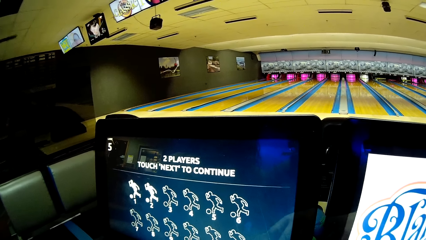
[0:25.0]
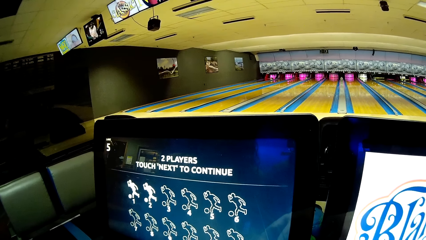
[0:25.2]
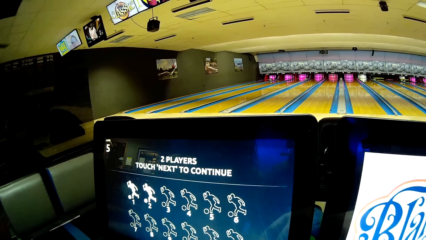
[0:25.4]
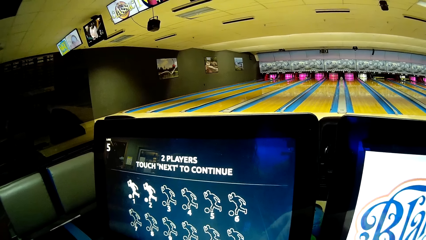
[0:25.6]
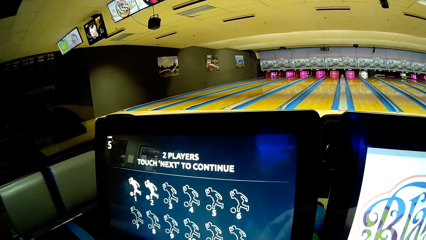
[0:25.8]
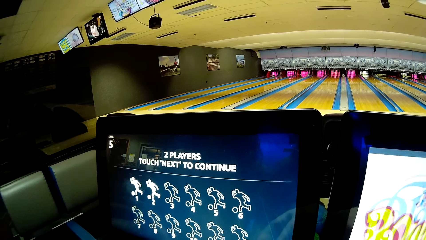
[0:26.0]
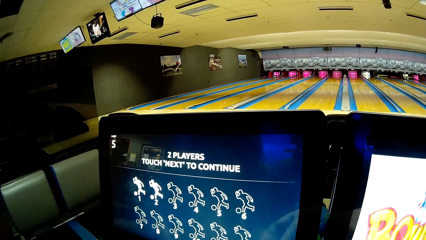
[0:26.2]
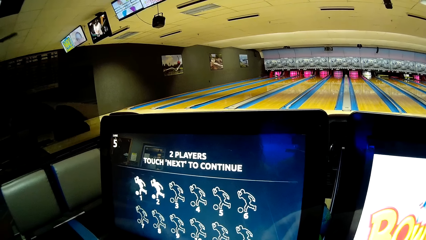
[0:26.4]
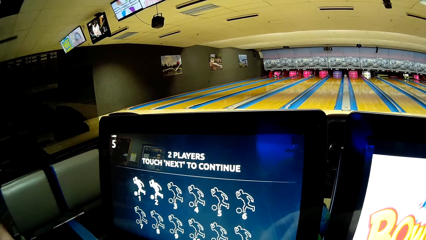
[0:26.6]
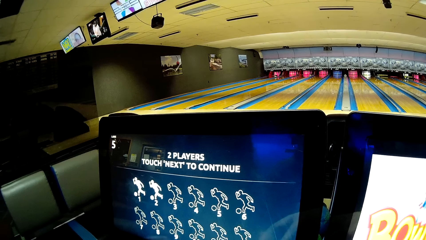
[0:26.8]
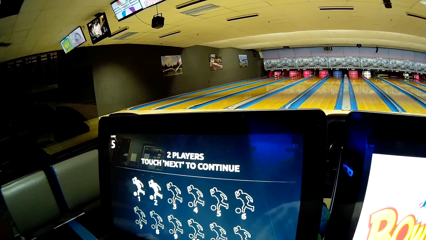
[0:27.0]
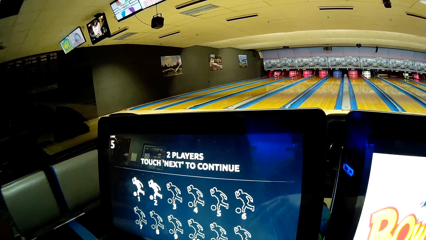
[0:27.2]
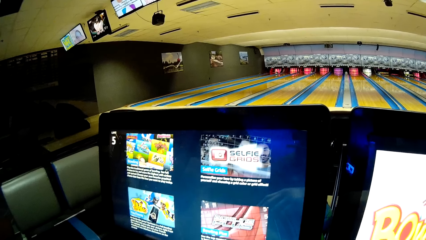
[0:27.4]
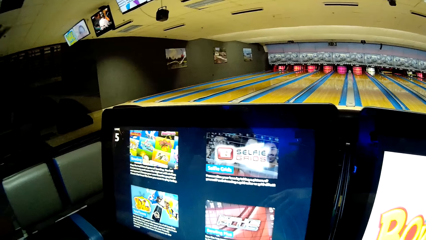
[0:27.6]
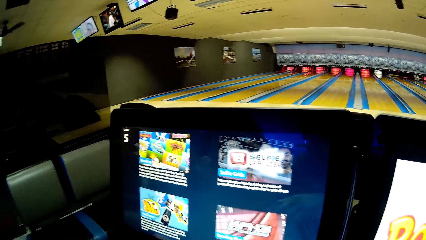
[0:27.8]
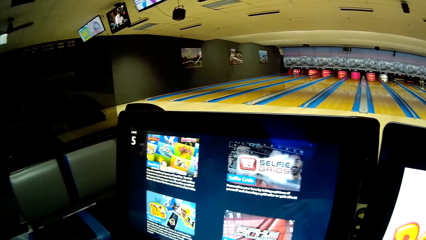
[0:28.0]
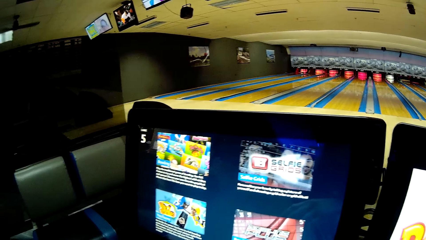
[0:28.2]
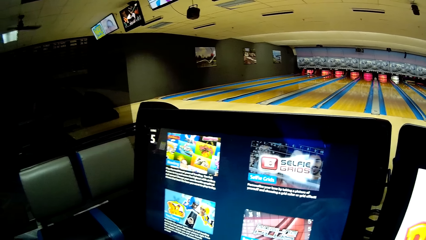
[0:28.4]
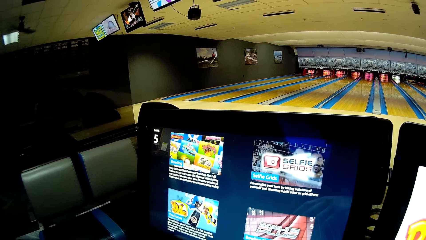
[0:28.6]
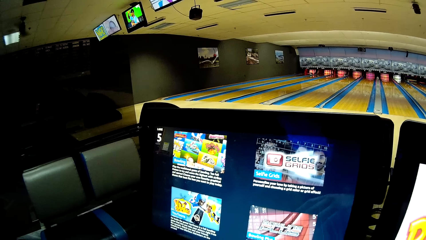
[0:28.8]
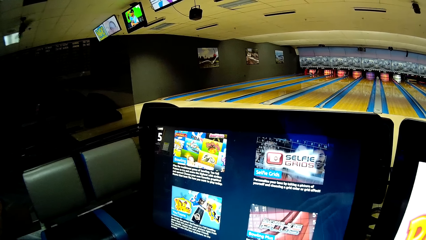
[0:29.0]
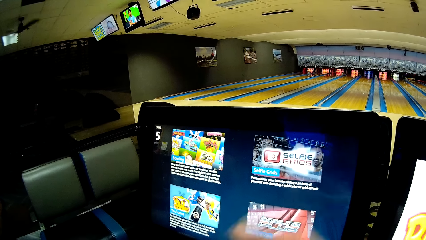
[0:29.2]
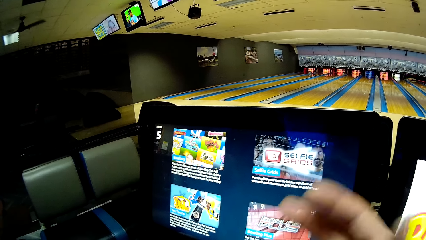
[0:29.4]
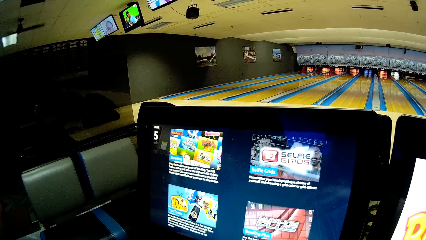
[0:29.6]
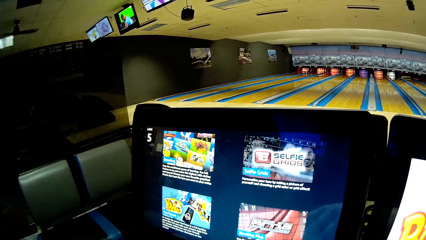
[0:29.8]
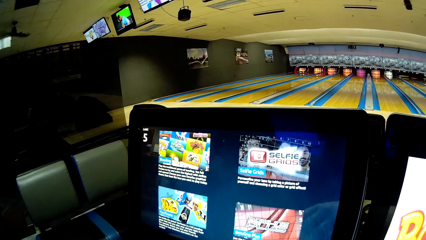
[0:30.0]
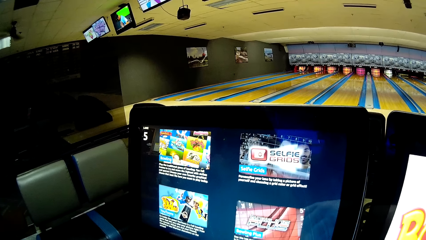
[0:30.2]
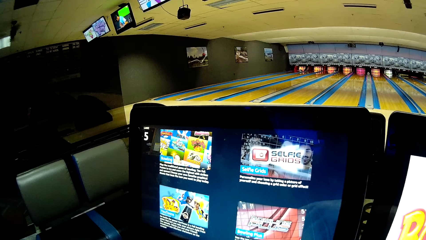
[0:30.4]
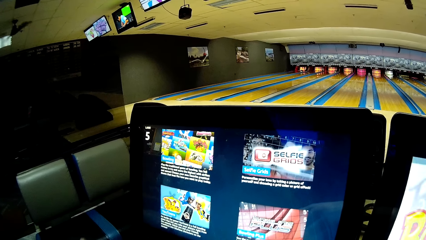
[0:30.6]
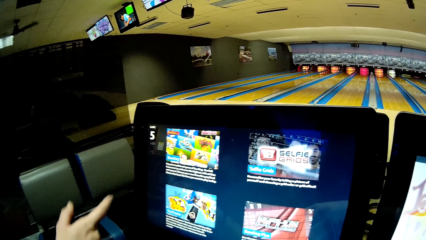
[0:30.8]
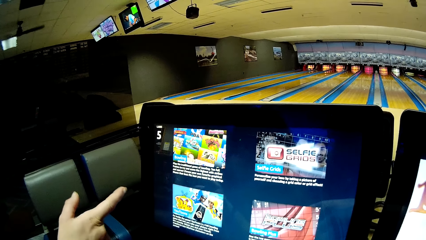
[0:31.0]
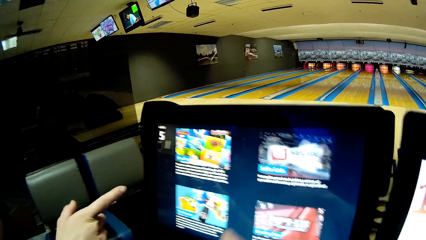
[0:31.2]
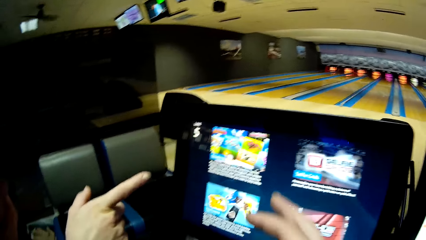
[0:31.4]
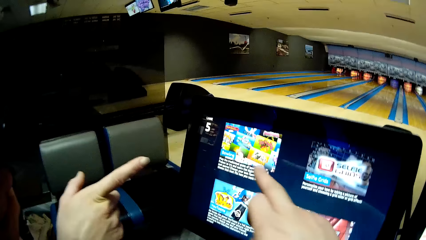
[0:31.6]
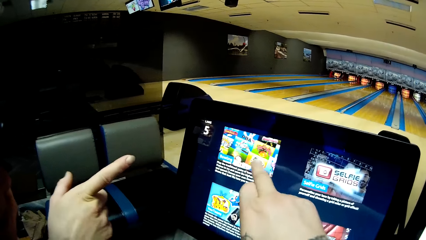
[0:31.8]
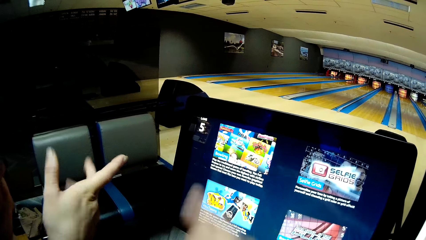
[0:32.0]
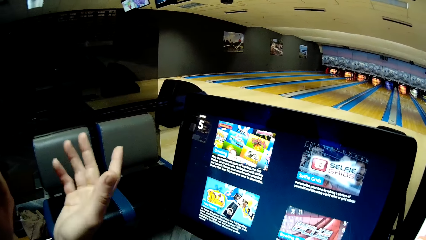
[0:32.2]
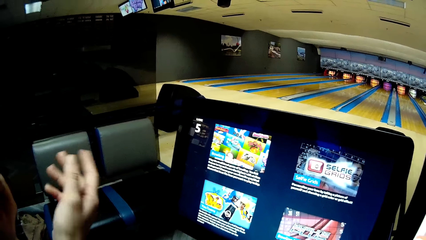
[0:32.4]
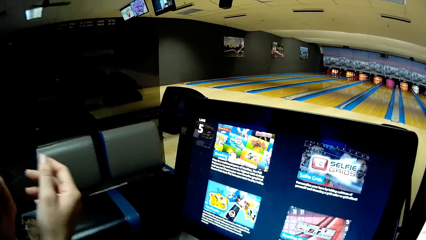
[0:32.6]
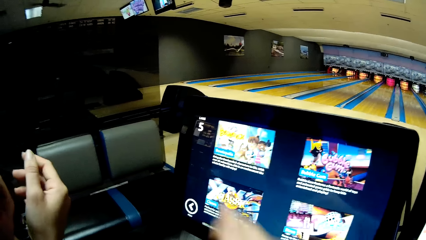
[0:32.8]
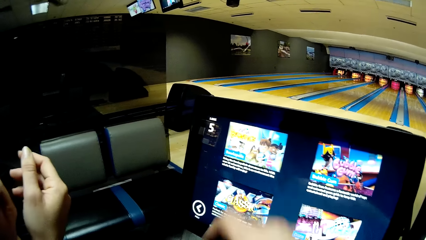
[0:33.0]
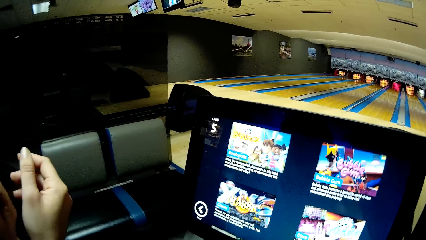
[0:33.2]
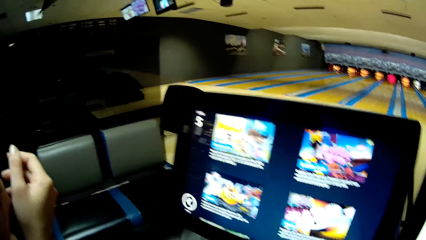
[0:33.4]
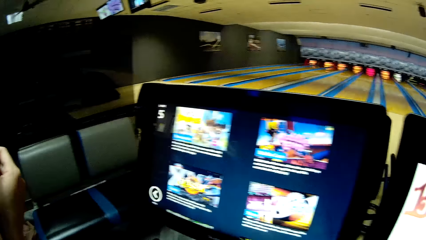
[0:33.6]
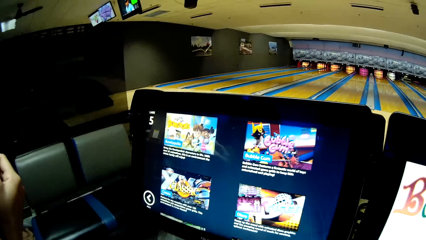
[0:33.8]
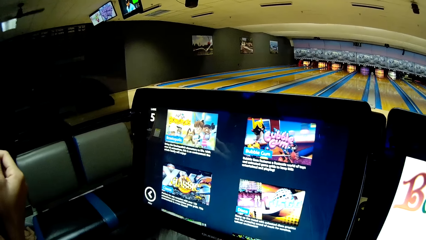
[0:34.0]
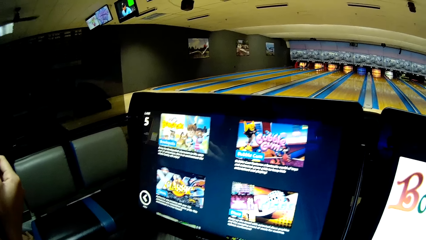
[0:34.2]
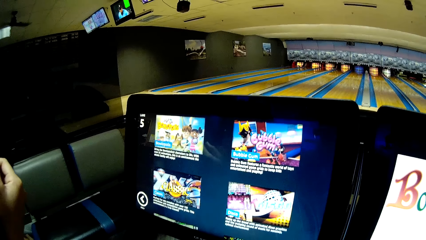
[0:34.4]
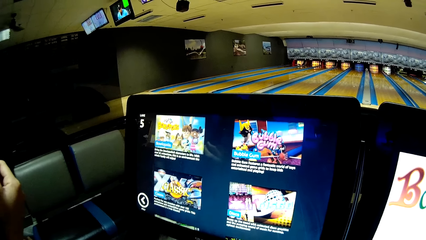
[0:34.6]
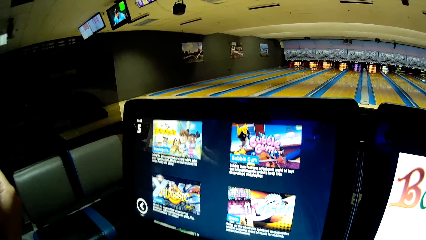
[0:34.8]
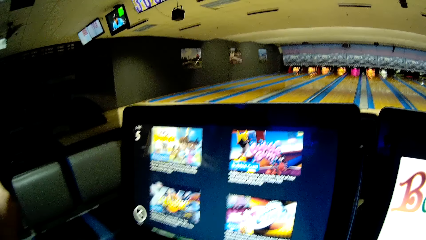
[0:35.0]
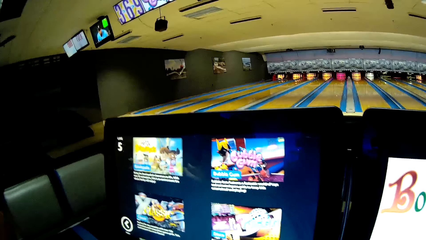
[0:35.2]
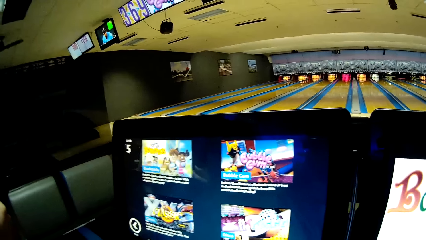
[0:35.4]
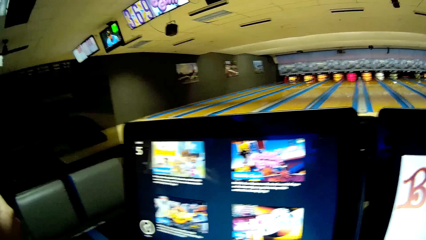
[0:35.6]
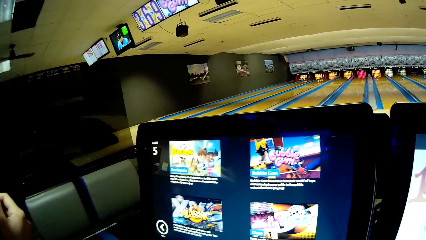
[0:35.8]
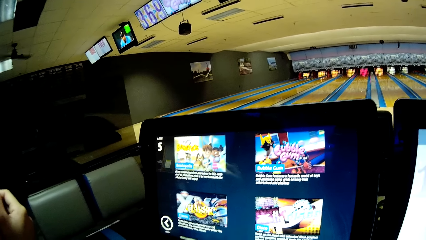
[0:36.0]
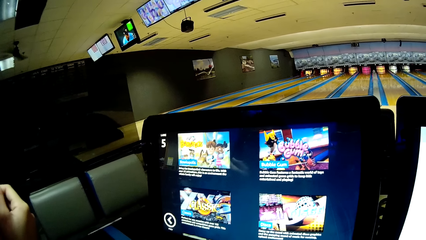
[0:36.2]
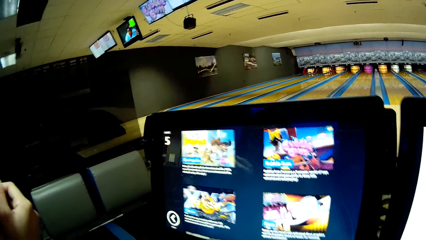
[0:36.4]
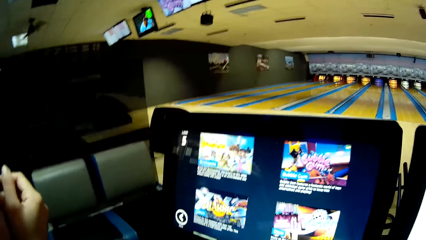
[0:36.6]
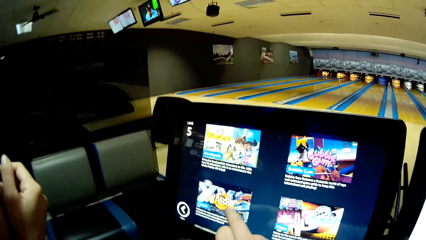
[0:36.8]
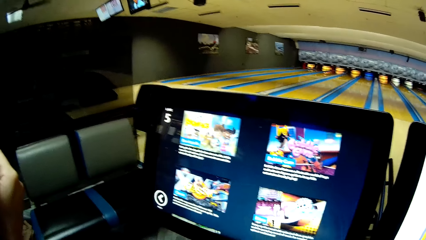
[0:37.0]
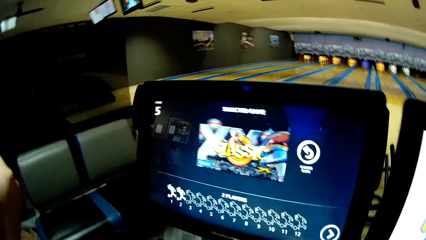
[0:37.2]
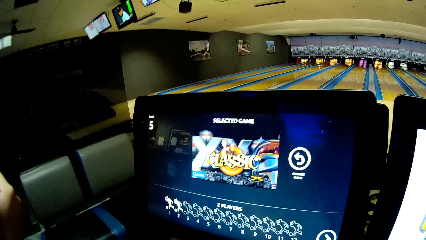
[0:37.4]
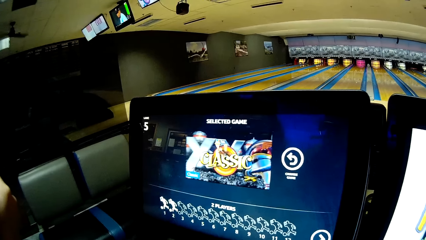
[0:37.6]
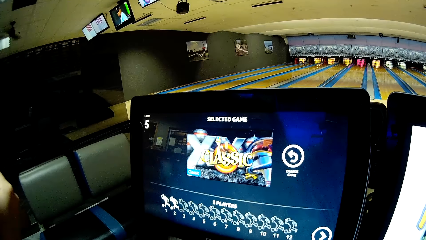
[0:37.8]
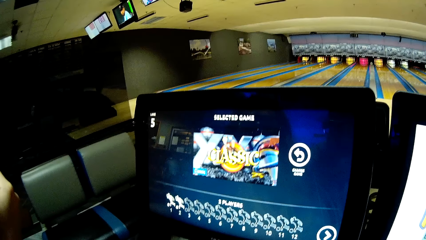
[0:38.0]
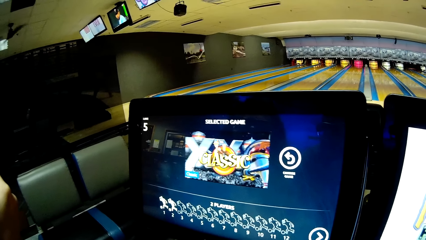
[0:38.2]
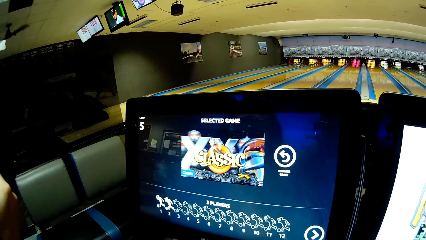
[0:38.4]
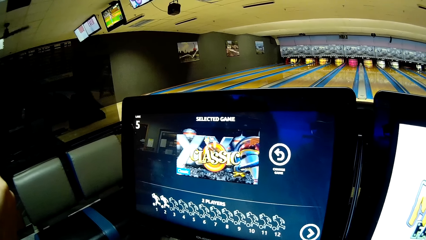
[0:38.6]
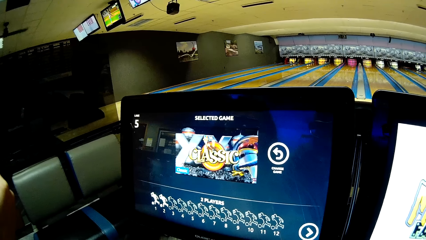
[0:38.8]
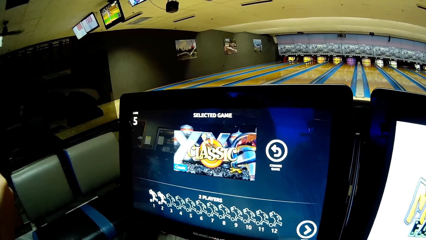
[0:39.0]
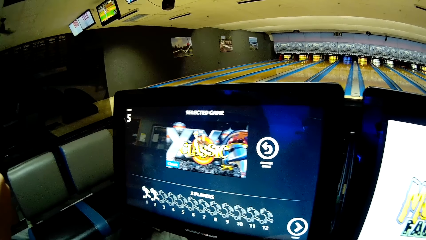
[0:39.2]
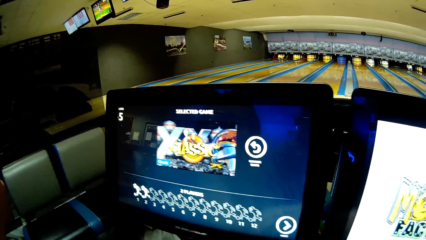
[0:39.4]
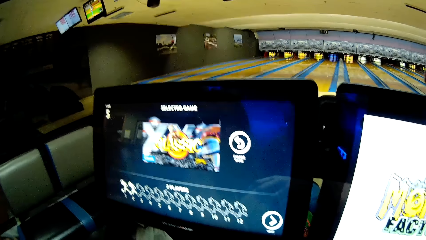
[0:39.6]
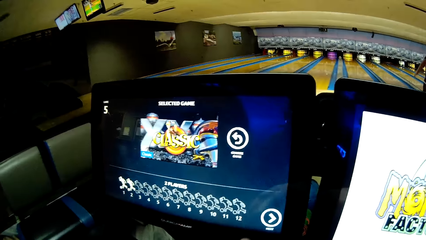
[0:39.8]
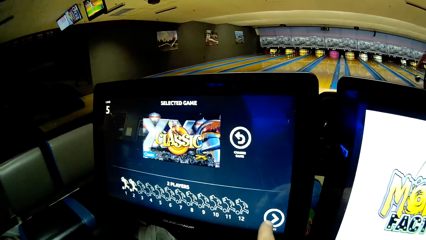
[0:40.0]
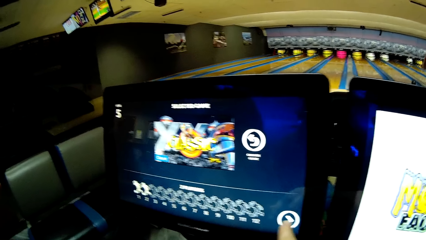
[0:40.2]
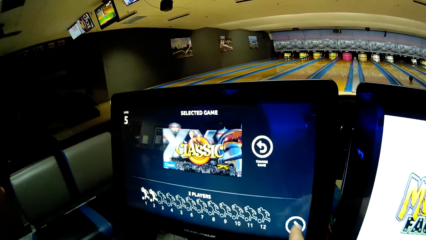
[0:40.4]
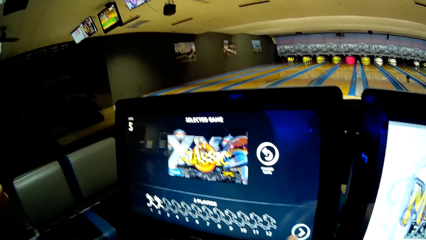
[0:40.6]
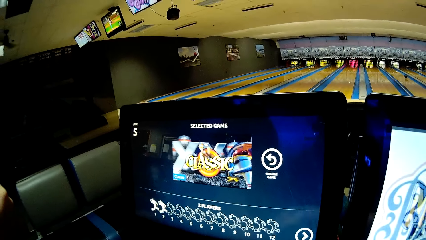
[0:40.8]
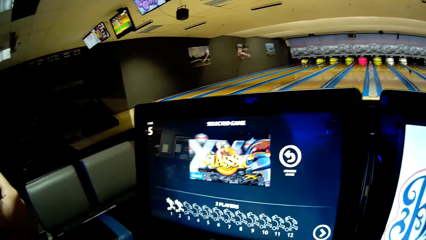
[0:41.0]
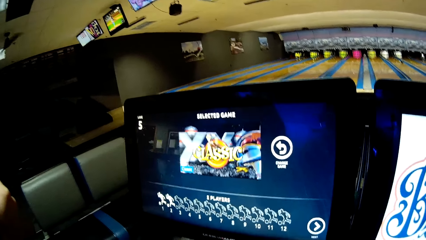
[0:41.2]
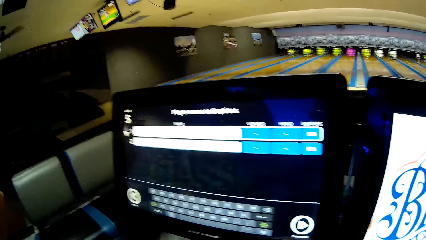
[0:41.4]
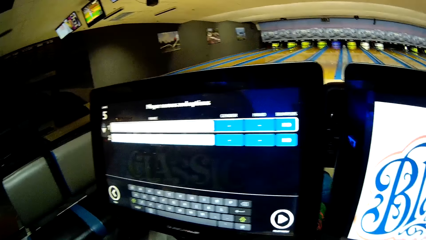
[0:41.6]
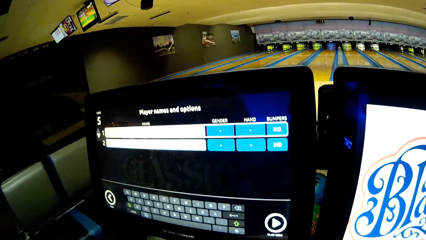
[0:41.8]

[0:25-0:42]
The camera wearer moves his hand. A lady points at the computer screen. She looks at the screen. The camera wearer points at the screen. The lady stands beside the camera wearer and gestures with her hand. The camera wearer points at the screen. He operates the touchscreen computer.
